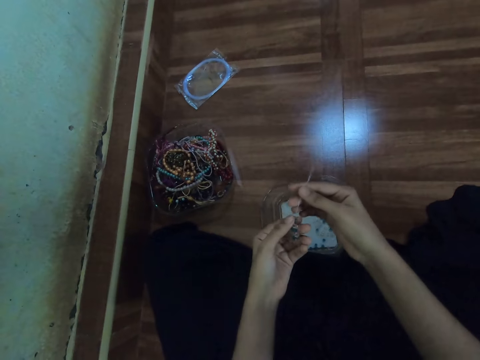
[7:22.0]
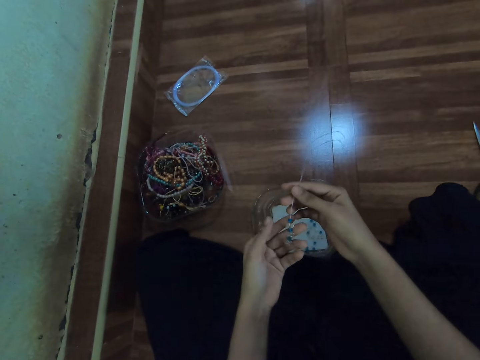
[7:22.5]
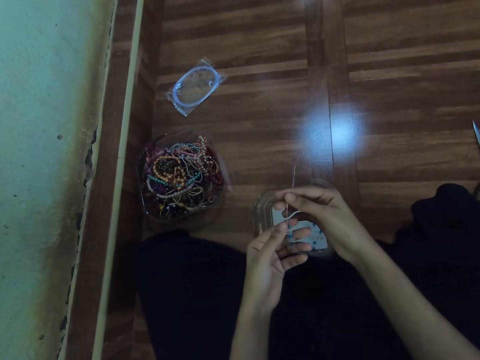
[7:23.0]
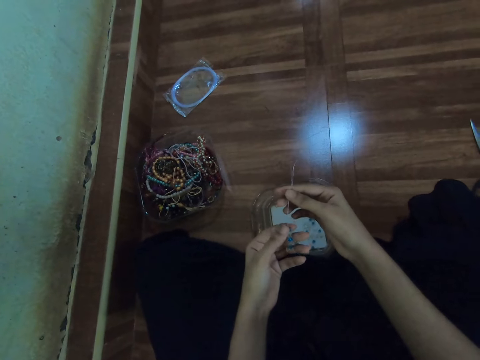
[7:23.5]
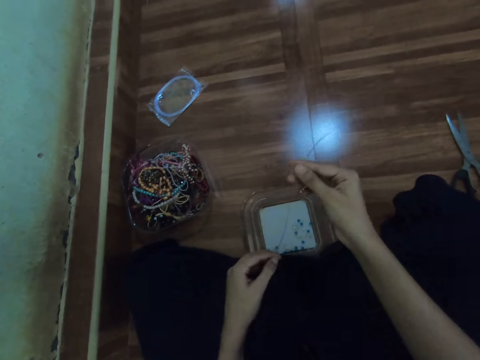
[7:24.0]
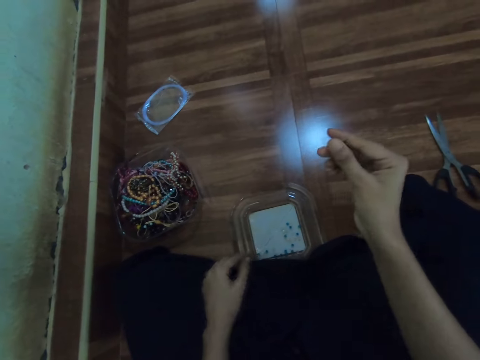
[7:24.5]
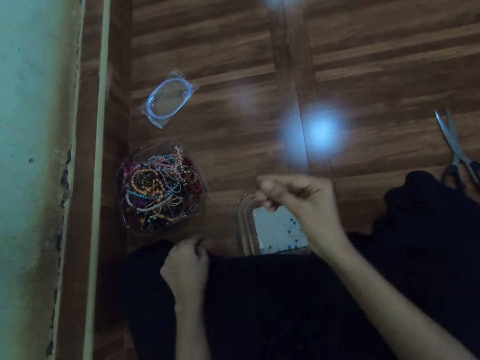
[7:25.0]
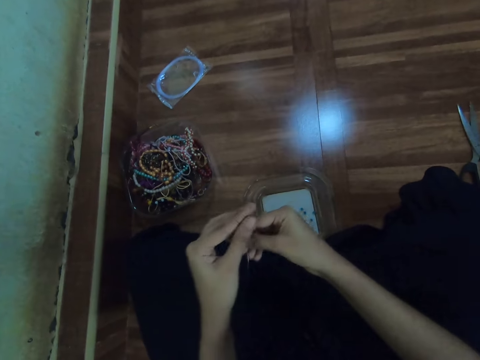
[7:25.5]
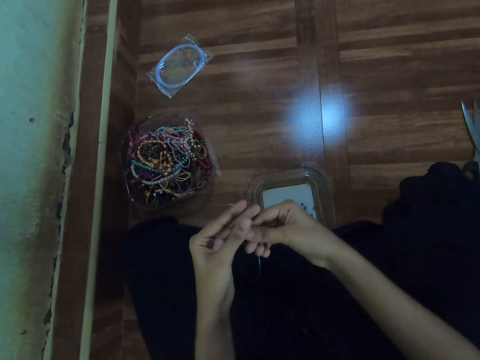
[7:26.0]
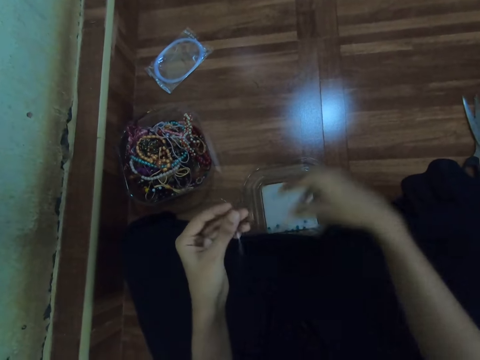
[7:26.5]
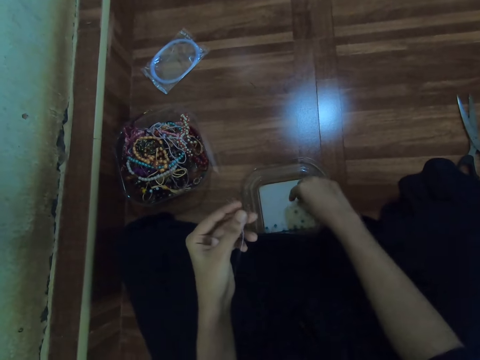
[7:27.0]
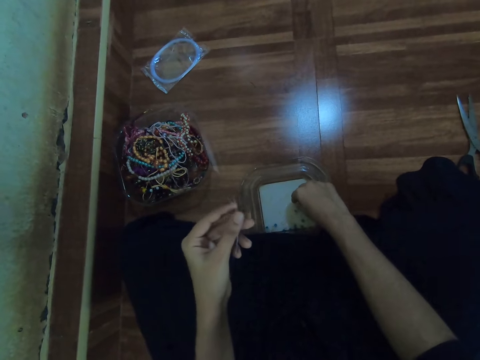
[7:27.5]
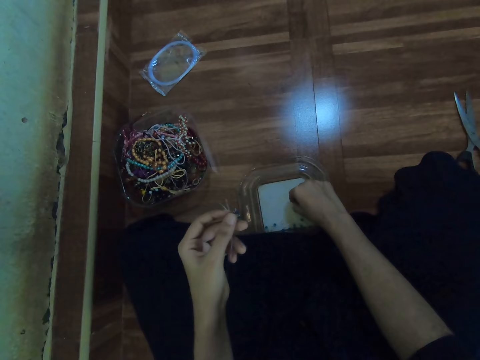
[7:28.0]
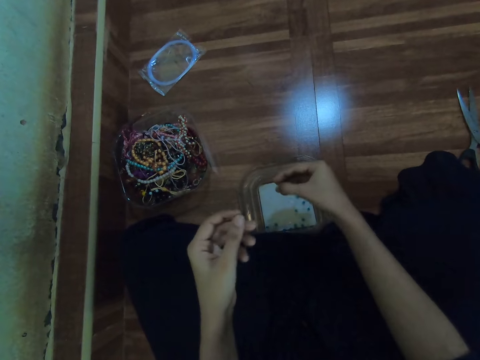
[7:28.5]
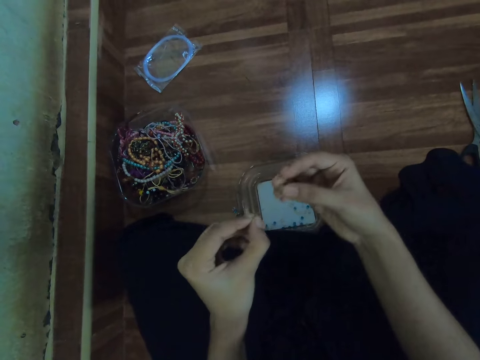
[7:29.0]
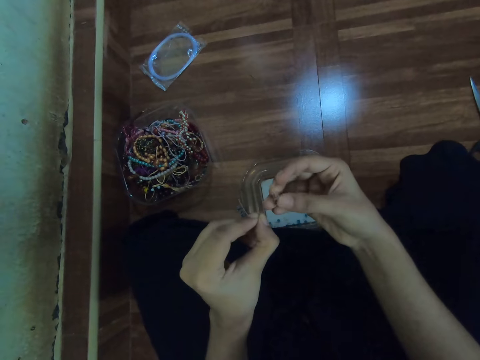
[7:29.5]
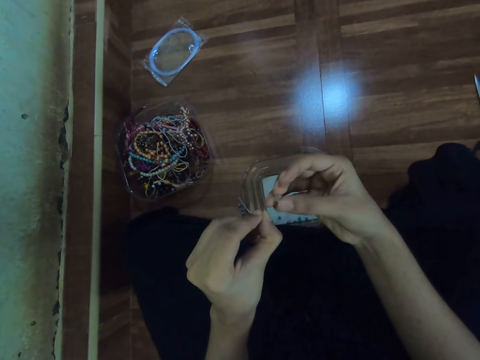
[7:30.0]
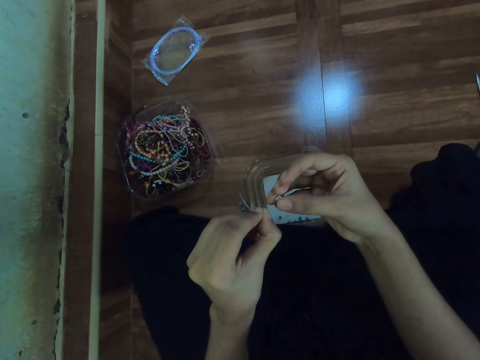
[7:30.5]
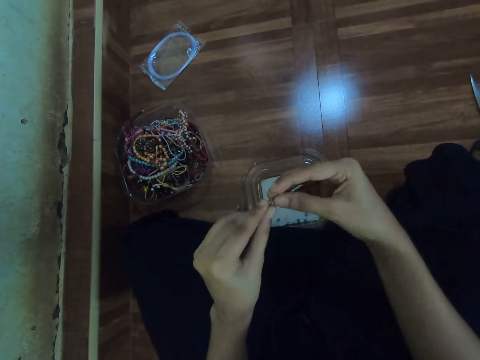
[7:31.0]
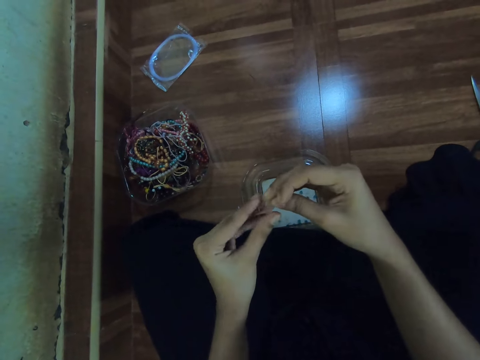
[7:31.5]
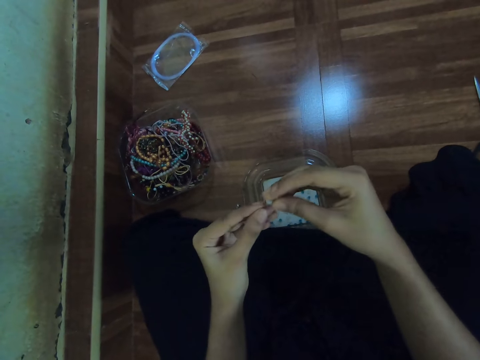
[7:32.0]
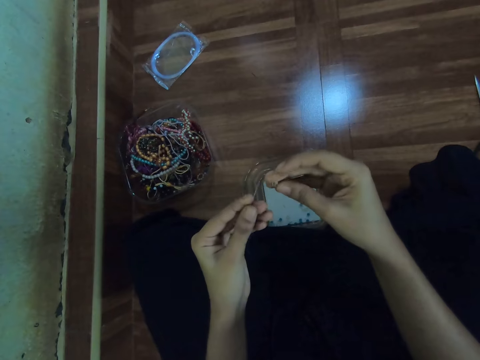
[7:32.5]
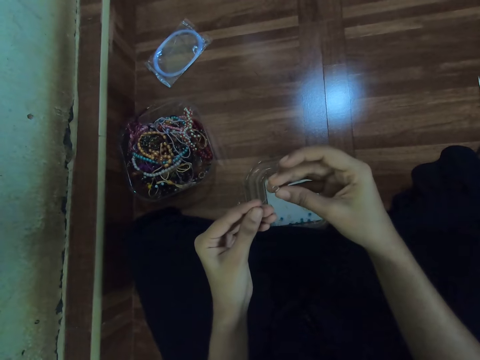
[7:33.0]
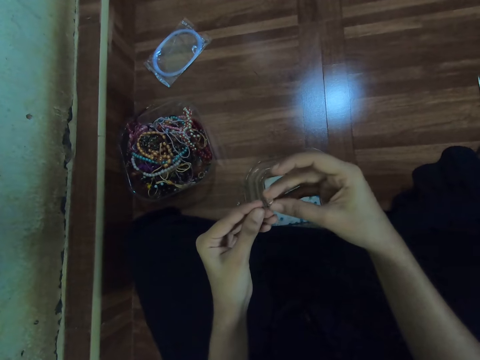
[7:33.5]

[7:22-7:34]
The camera wearer looks at the cord. She stretches the cord. She picks a bead from the container with her right hand. She inserts the bead in the fish line or cord with her right hand.

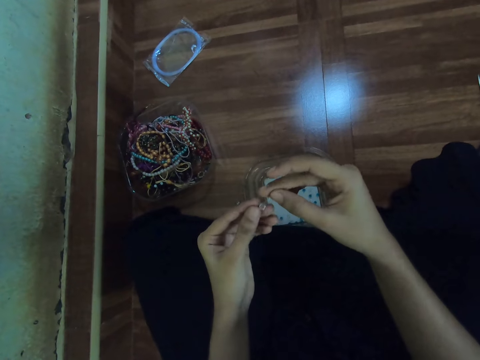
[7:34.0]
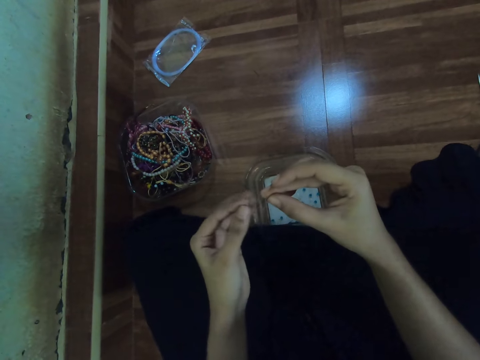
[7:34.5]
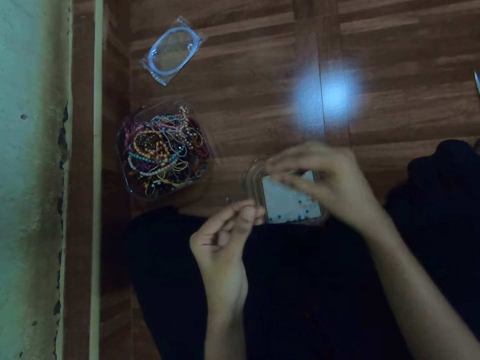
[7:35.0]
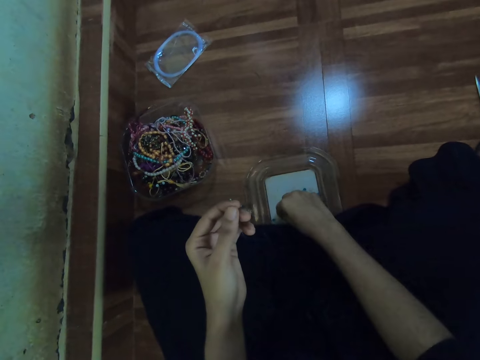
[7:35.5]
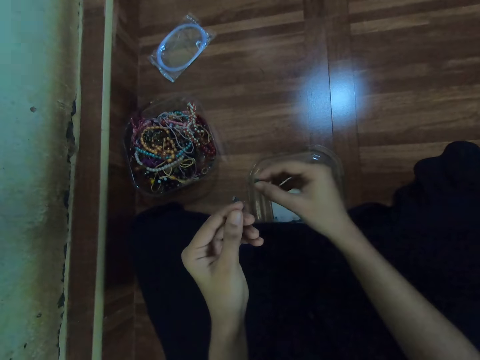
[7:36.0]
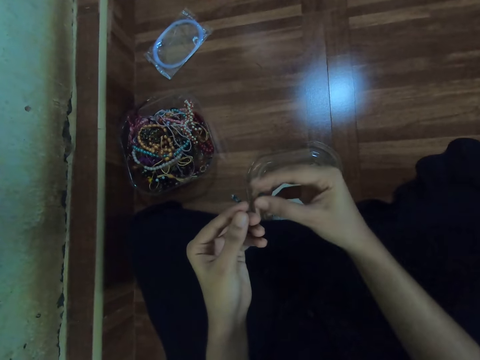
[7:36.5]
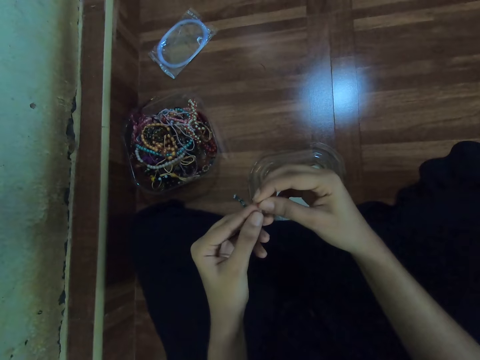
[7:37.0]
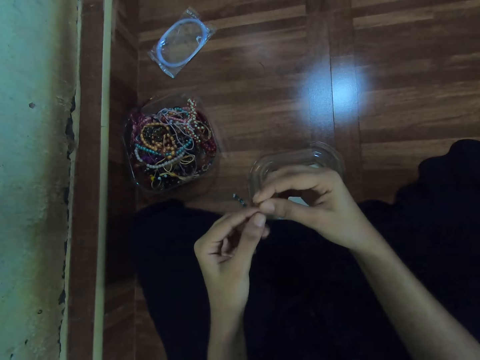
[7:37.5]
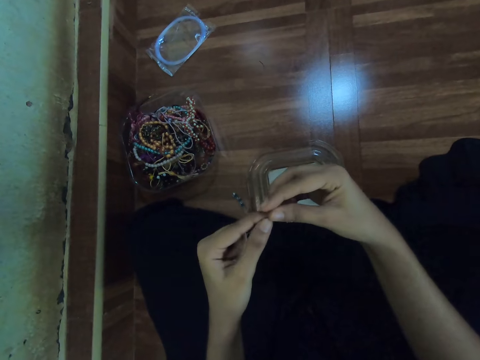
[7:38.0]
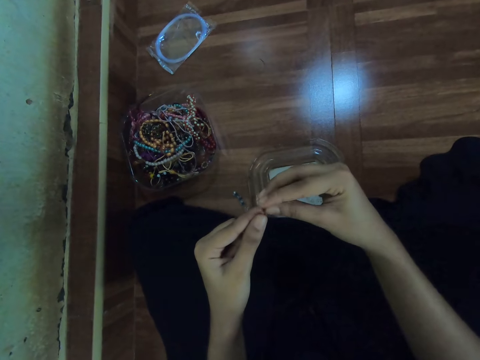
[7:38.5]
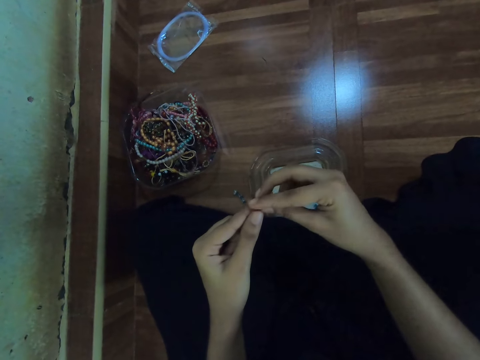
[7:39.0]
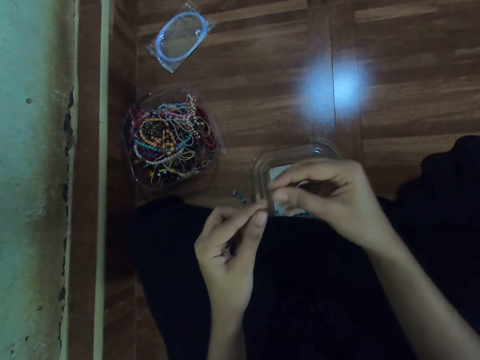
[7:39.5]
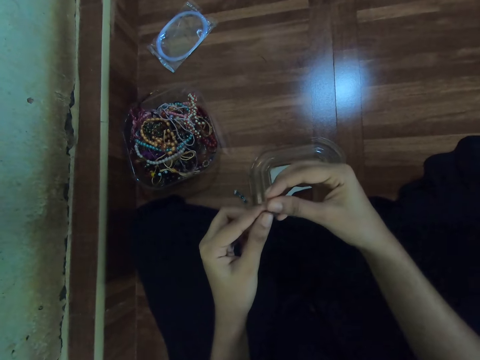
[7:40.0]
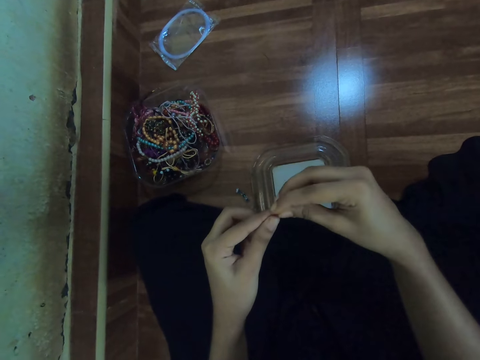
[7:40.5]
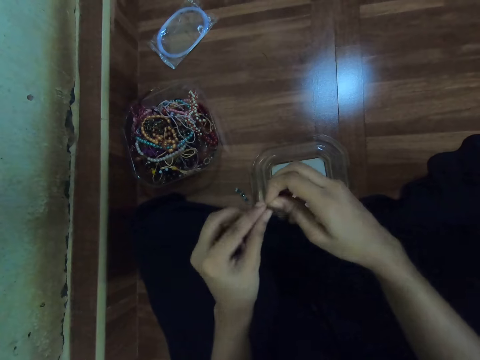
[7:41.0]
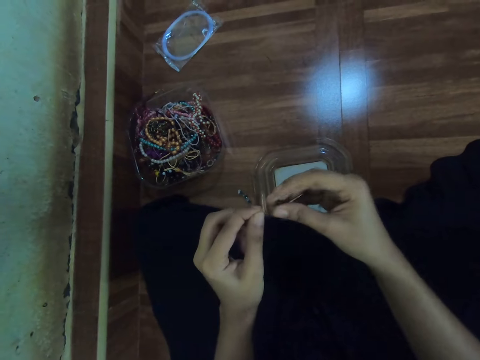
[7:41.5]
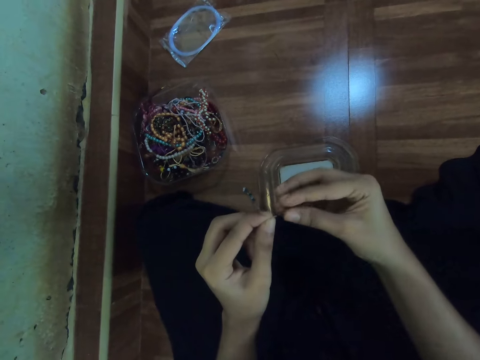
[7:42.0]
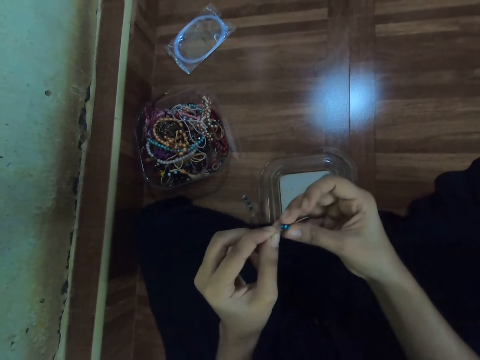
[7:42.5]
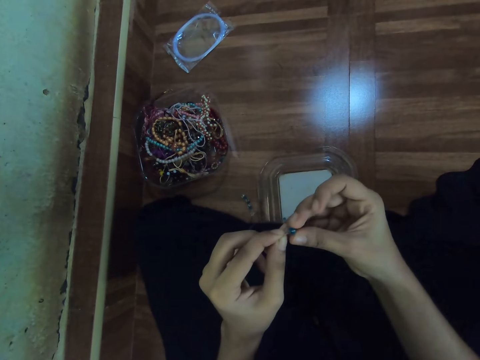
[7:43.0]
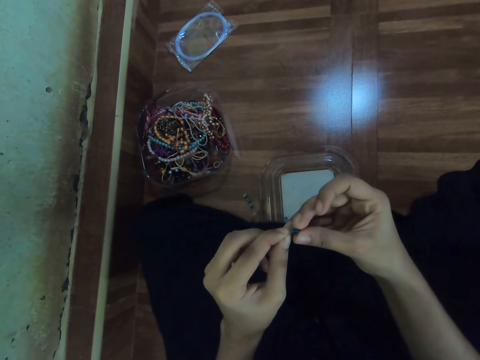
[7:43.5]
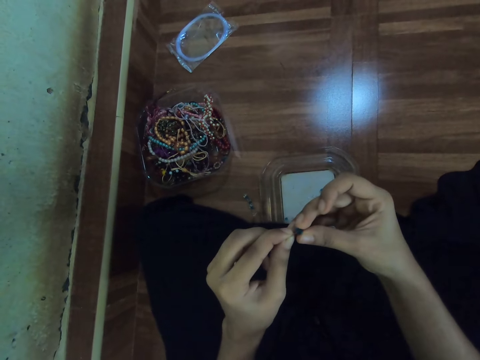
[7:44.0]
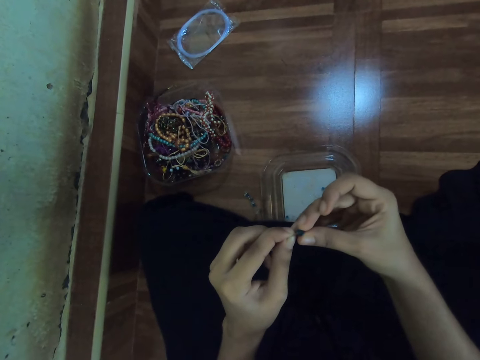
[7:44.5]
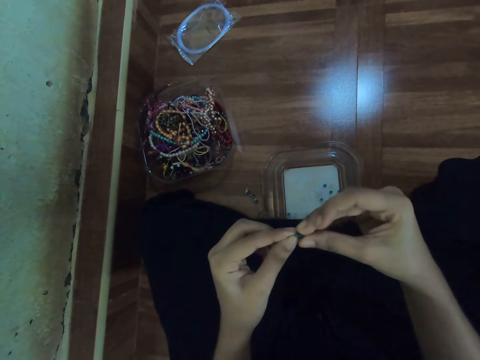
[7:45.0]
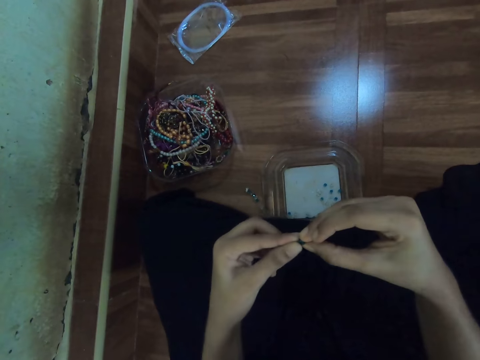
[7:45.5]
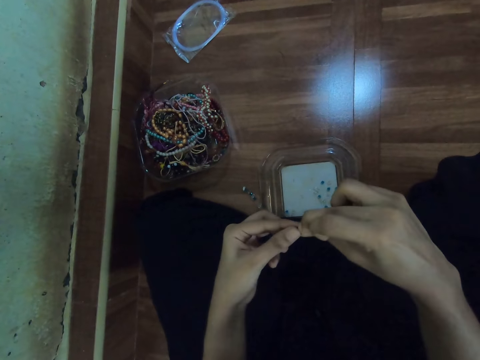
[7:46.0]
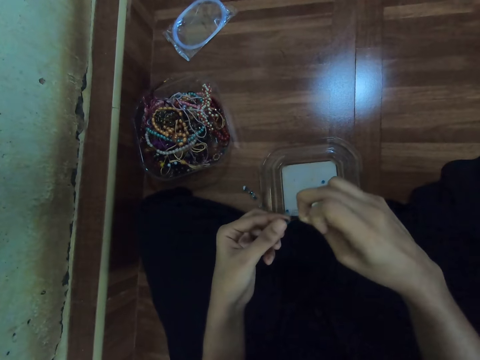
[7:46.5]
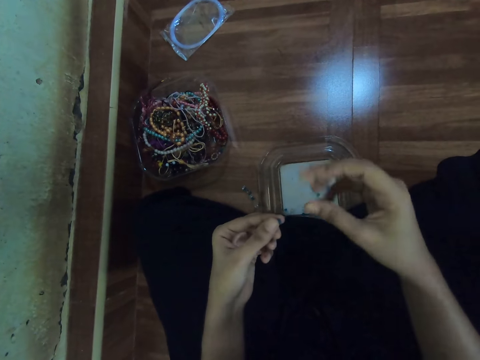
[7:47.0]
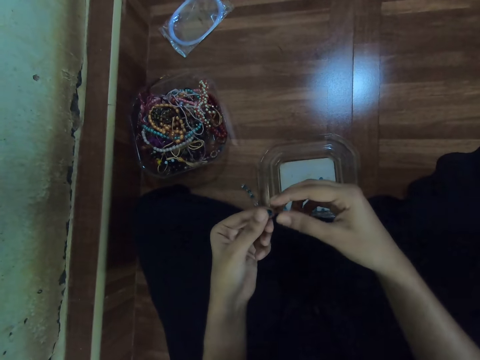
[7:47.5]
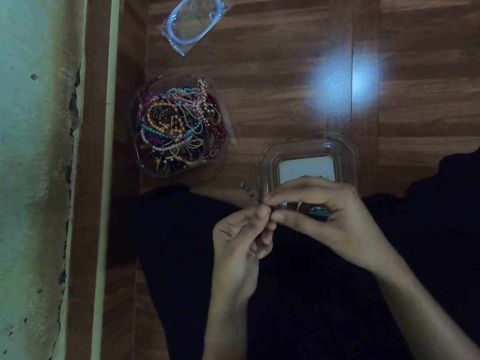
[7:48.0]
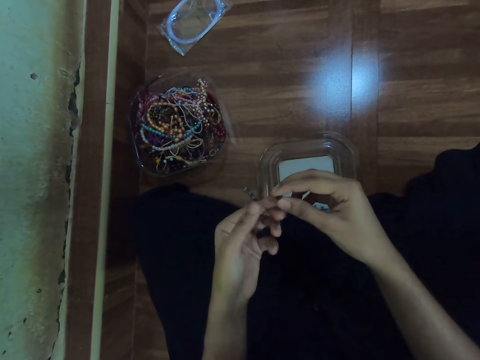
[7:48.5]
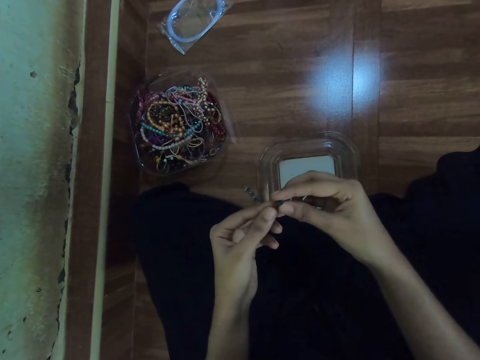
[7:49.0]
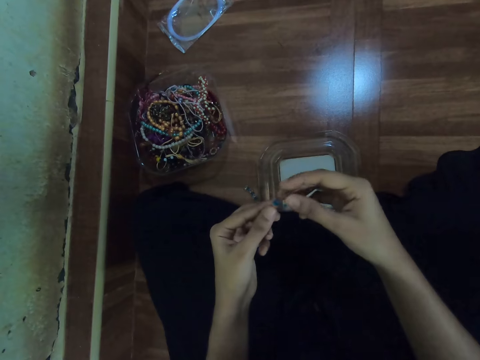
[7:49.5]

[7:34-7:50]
The camera wearer picks a bead from the container with her right hand. She adjusts the cord. She inserts the bead in the fish line or cord with both hands.
